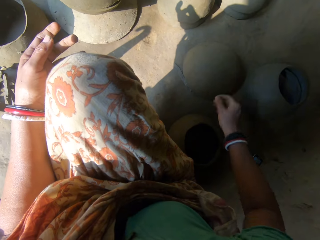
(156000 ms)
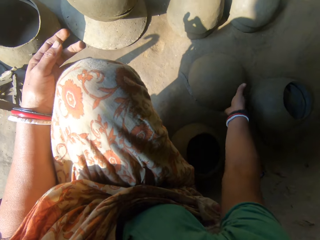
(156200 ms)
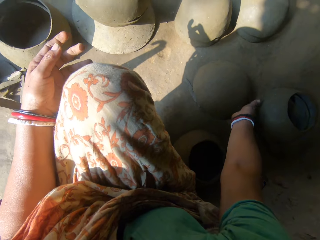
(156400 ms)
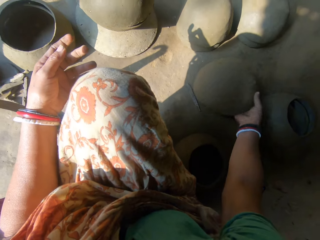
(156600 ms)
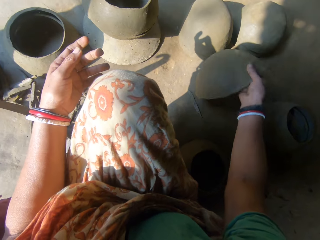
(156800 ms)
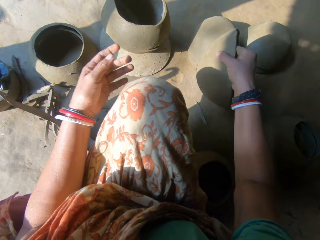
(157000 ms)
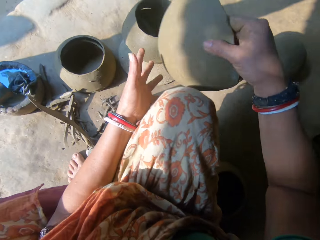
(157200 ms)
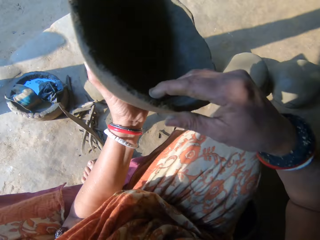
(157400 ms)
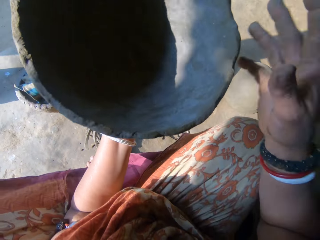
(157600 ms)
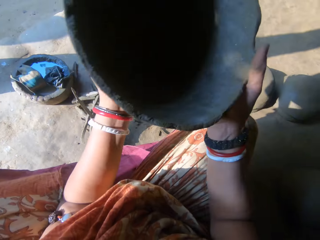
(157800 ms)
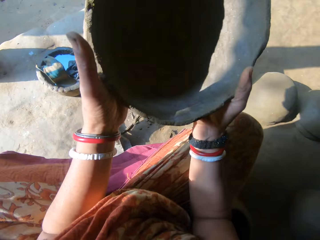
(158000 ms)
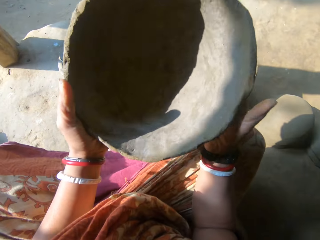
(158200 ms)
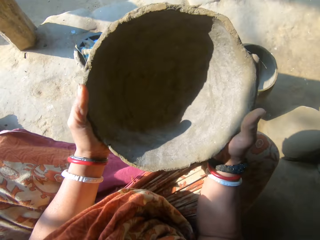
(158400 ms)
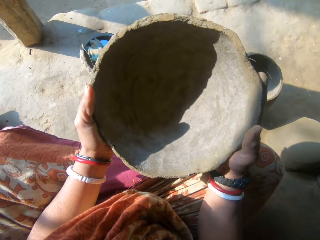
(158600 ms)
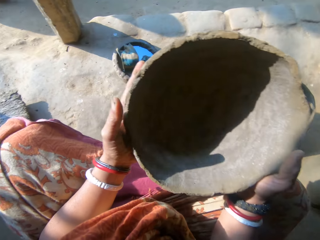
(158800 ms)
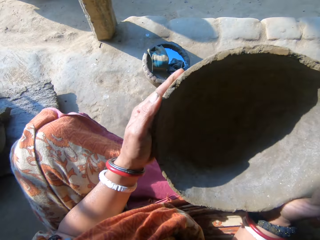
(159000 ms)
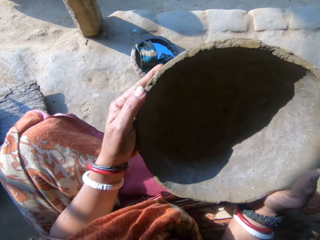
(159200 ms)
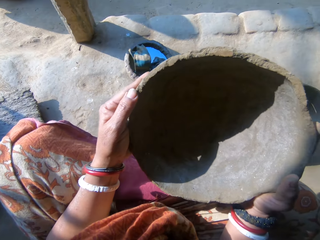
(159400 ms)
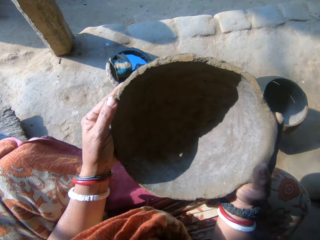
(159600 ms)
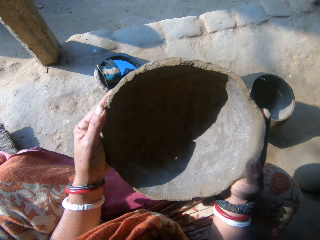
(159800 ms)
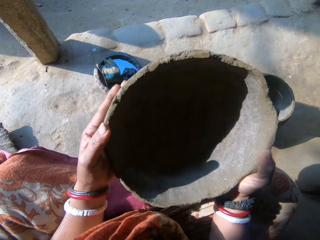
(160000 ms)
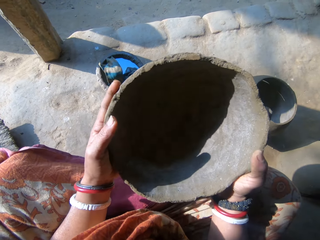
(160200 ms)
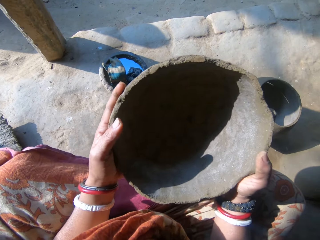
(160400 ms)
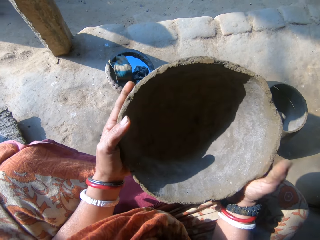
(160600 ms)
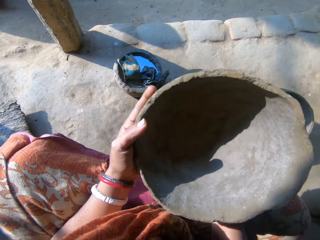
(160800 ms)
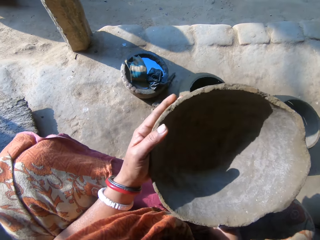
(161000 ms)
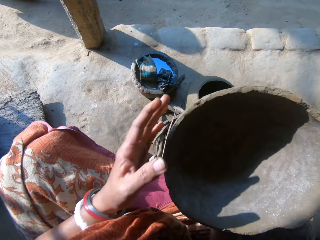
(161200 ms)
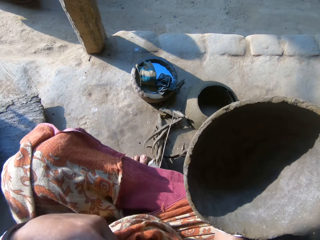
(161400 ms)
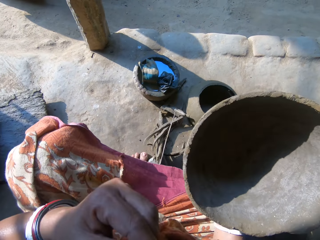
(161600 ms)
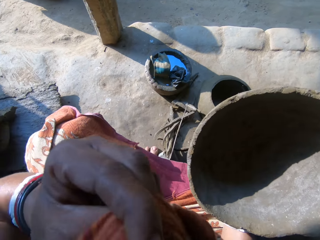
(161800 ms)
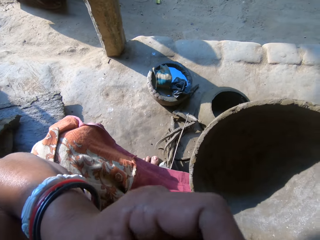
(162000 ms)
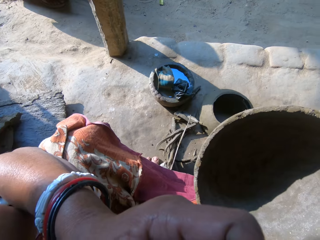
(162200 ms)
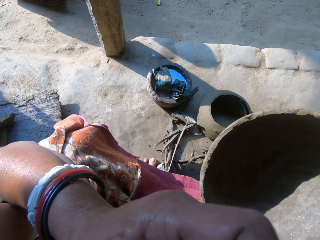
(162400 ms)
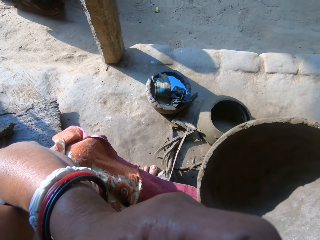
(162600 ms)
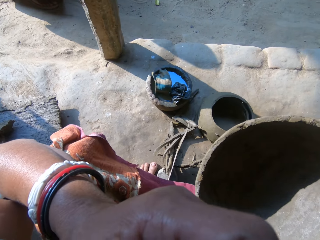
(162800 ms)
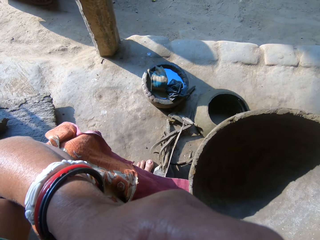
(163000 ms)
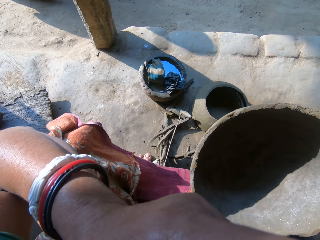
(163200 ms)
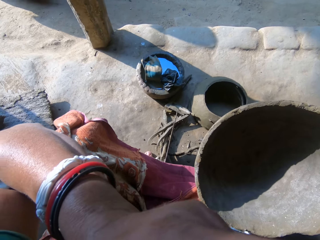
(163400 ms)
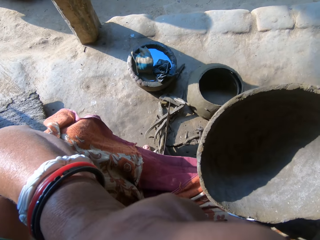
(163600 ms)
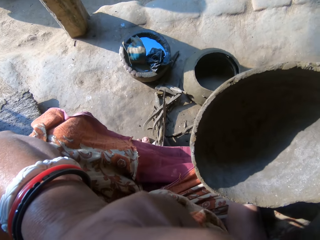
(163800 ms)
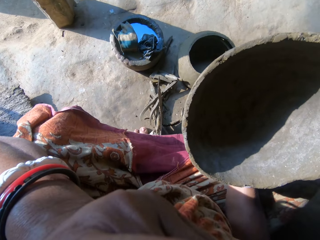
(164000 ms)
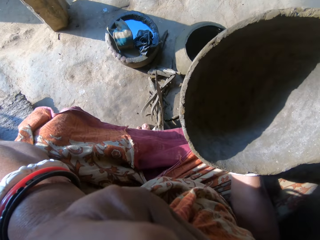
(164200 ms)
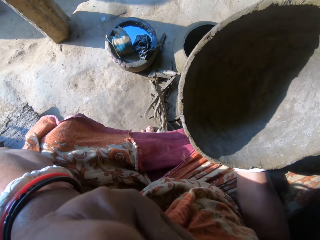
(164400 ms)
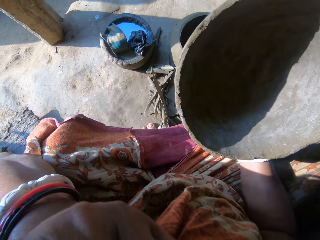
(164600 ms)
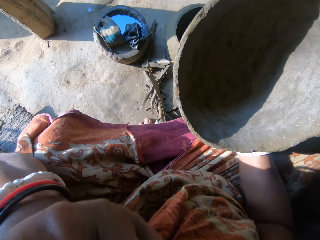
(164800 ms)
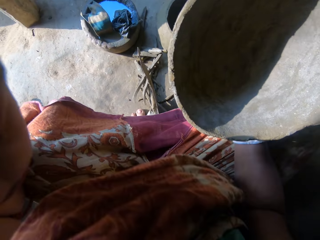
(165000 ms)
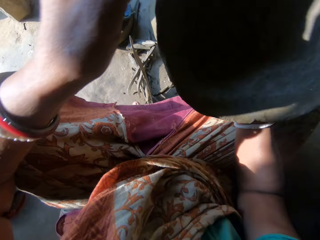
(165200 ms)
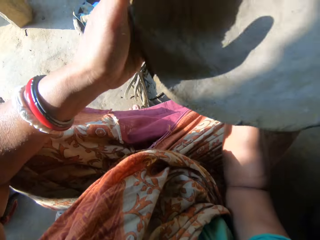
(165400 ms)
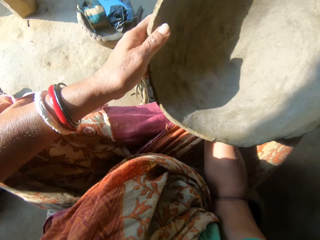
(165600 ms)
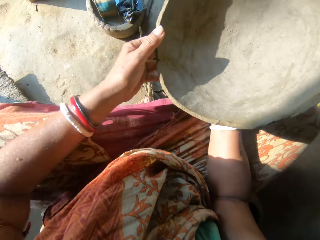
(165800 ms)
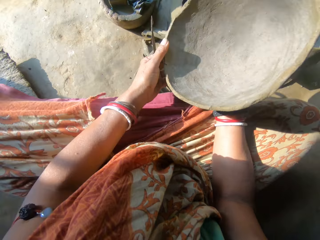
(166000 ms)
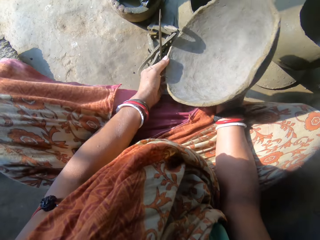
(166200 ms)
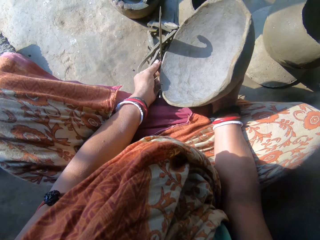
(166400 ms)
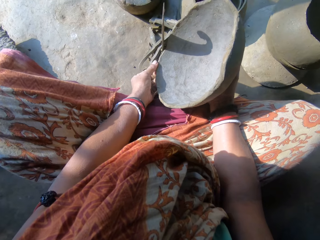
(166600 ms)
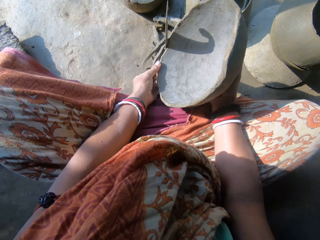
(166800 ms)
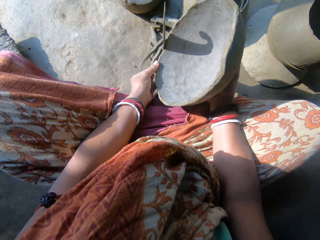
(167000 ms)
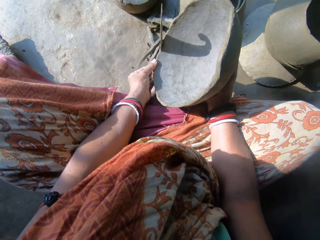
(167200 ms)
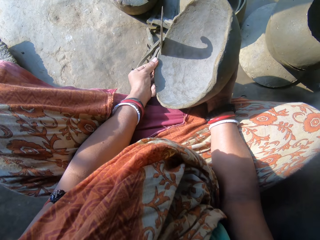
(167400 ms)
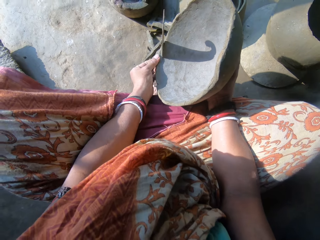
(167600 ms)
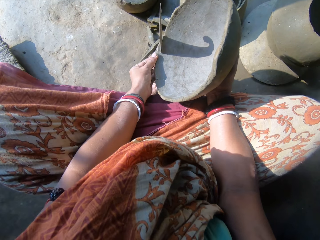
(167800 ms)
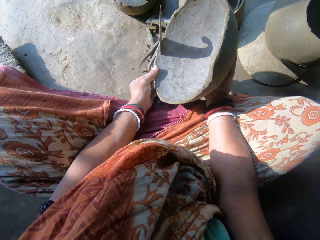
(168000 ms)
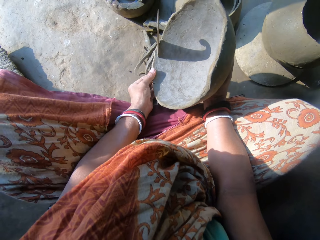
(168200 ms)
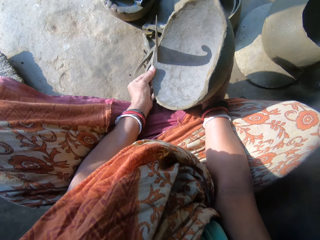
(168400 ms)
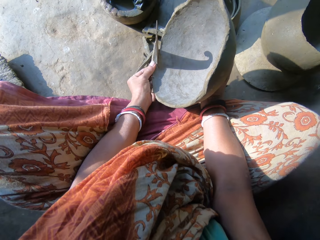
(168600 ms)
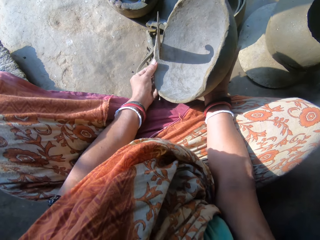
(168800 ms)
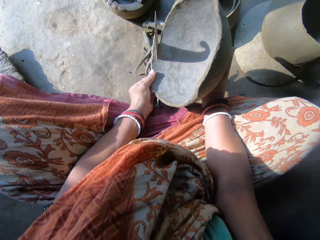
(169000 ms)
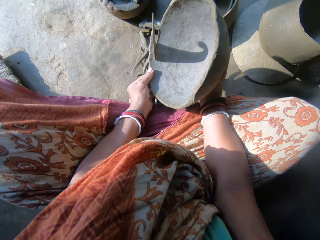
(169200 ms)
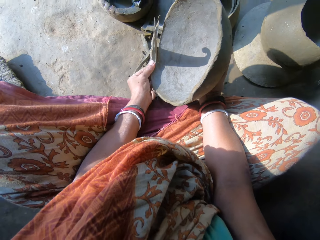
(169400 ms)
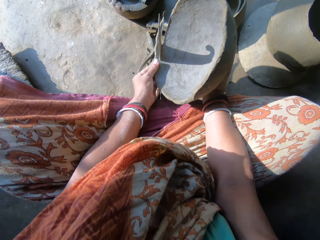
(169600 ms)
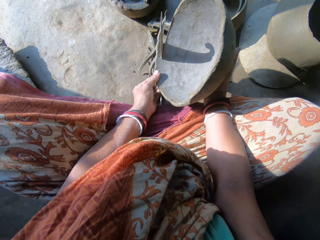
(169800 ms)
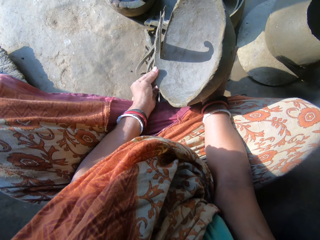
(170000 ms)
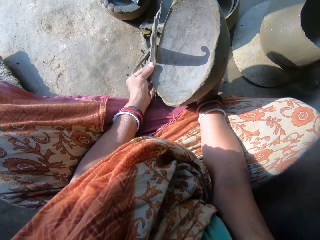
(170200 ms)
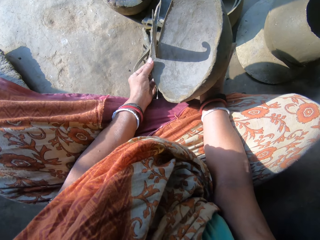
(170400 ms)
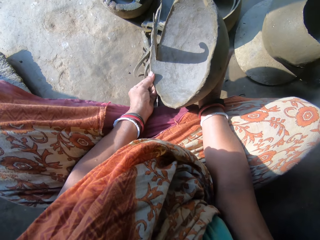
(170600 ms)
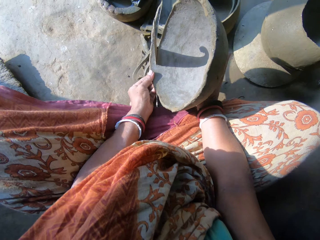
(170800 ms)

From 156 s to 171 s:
The camera wearer puts the clay down. She takes another modelled clay. She holds the modelled clay. She scratches her face. She cuts the modelled clay on the edge. She aligns the pot edges.

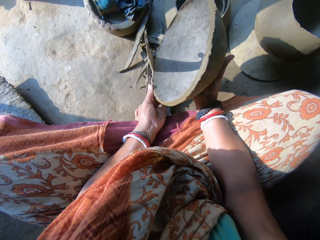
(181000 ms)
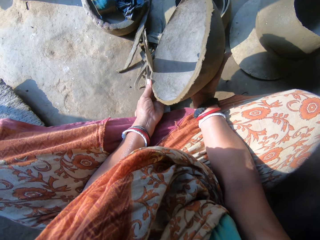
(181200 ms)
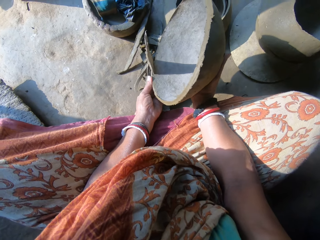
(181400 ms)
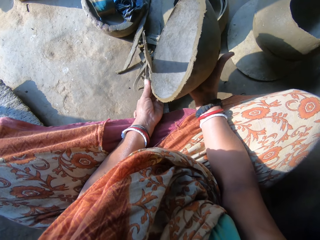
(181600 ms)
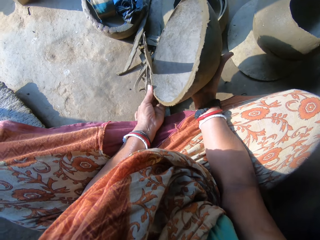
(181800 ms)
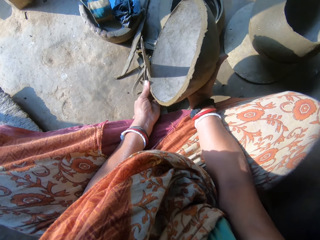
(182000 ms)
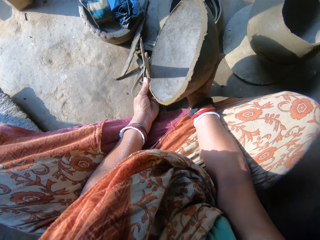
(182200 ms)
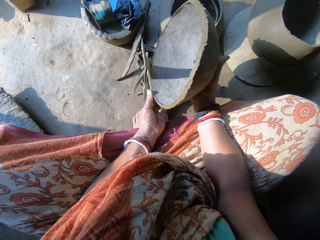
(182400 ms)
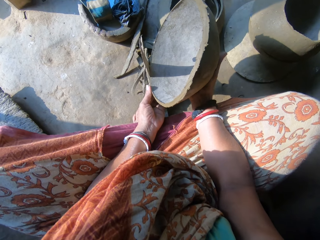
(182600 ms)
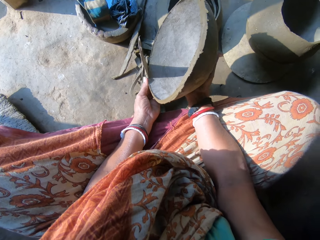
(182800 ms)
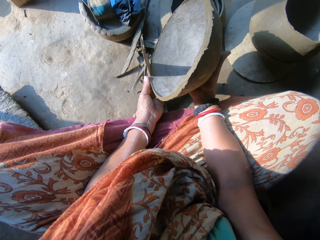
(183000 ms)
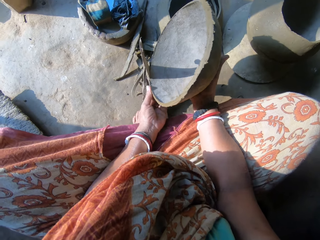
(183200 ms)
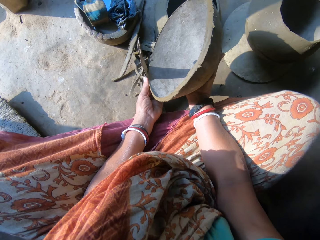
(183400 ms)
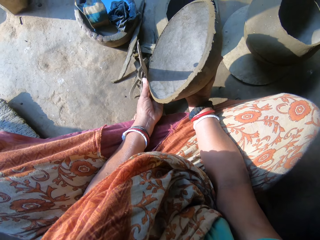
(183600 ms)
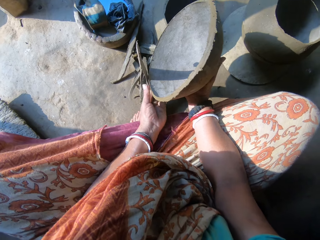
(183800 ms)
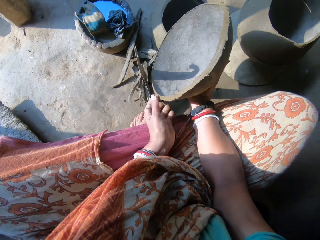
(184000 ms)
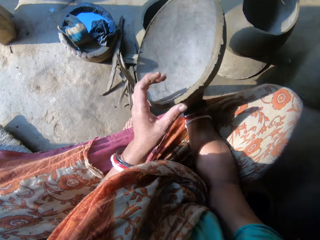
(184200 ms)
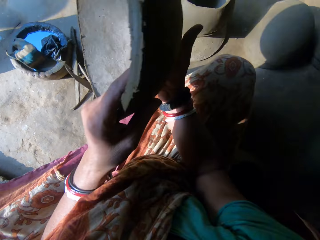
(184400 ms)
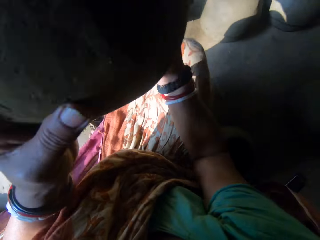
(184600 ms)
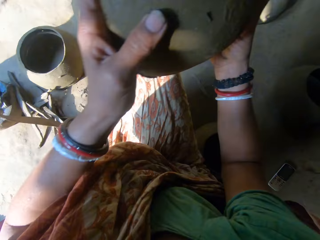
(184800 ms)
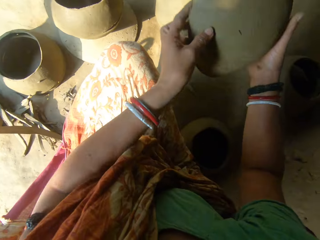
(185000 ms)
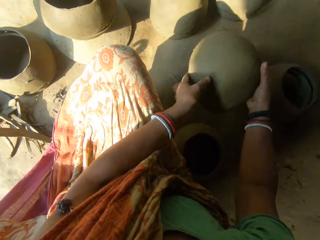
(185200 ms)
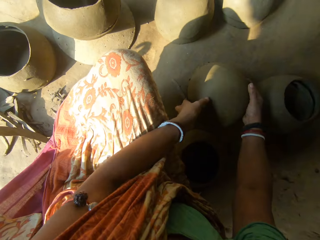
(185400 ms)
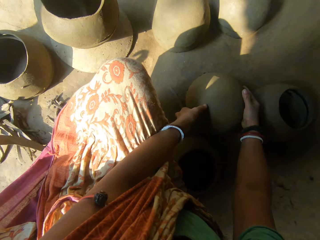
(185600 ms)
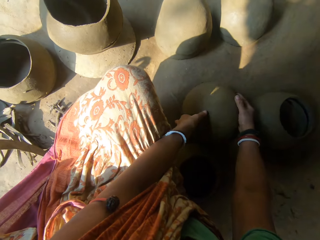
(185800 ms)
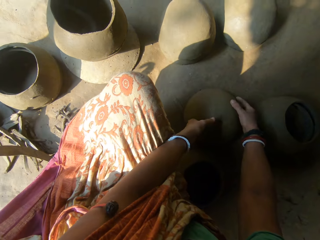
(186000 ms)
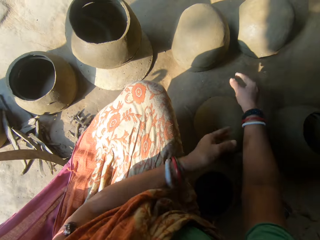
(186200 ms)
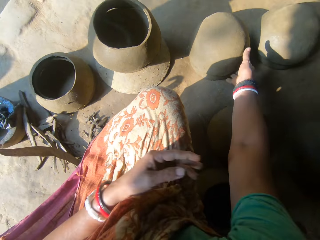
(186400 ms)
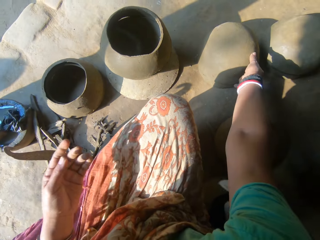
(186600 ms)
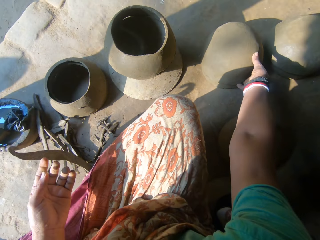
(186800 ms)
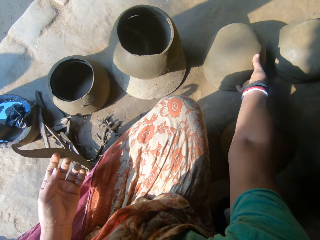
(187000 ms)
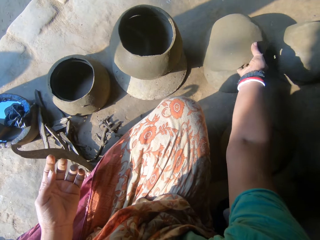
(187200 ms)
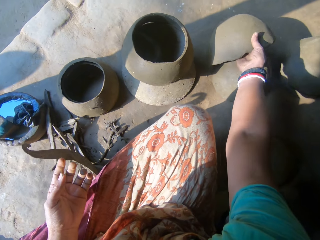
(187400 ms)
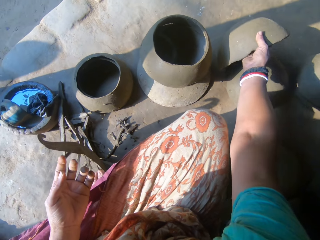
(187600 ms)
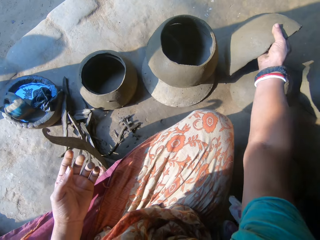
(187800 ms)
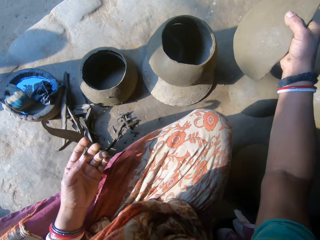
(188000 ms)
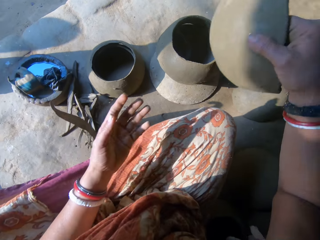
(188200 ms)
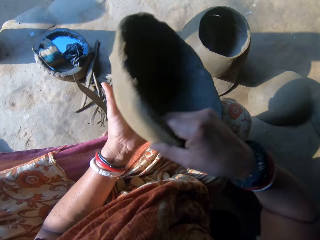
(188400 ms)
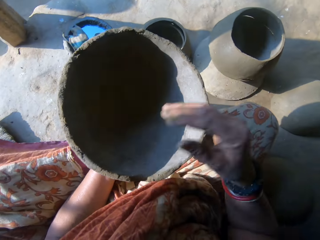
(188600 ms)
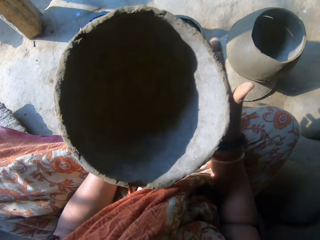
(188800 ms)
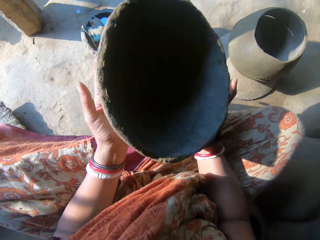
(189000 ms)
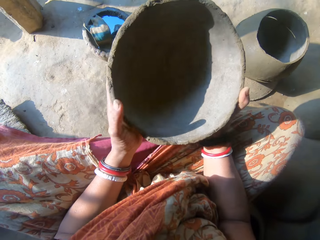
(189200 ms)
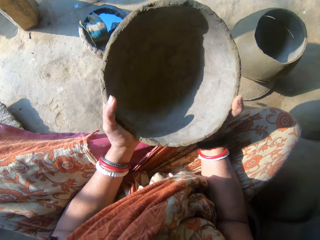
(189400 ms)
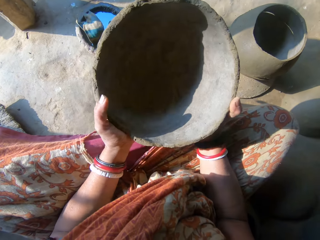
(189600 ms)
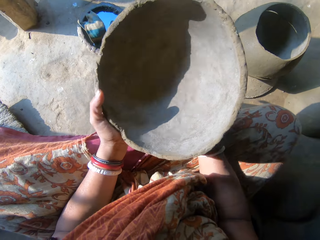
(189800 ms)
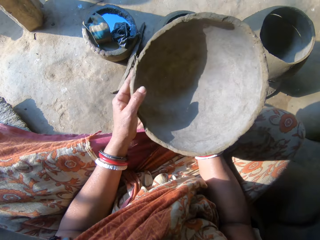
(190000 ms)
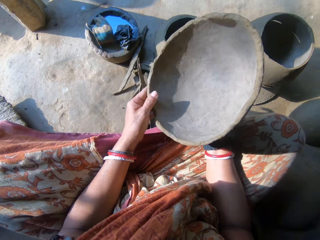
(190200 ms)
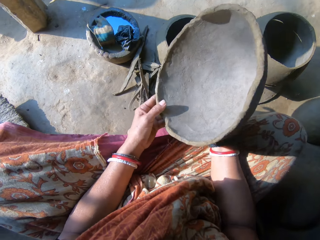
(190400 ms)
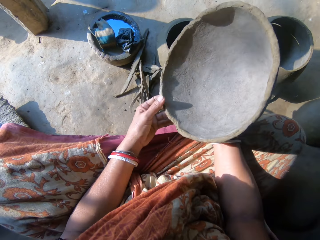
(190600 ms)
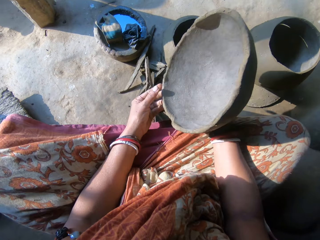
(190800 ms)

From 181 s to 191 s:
The camera wearer puts the modelled clay down. They take another modelled clay. They hold the clay.
